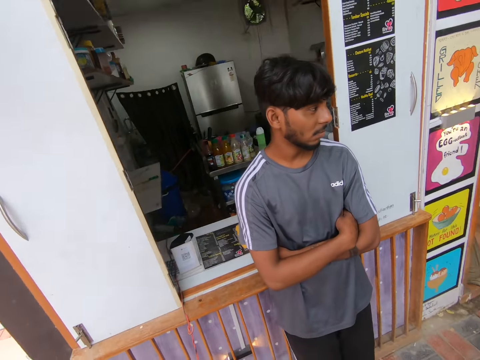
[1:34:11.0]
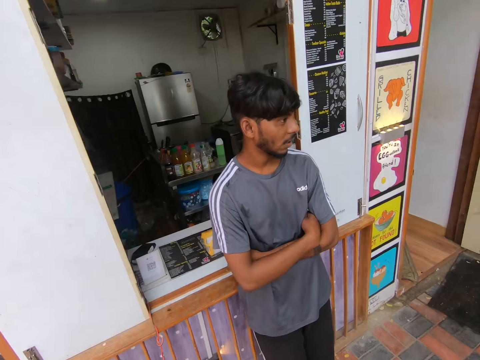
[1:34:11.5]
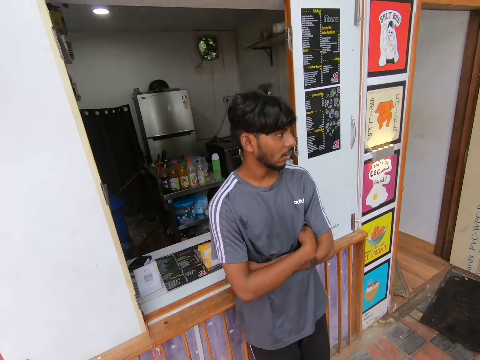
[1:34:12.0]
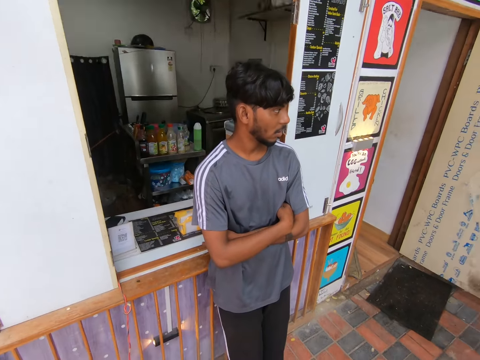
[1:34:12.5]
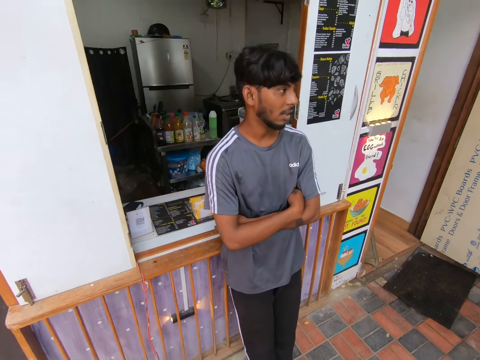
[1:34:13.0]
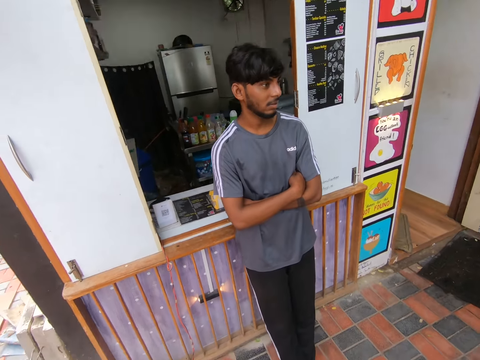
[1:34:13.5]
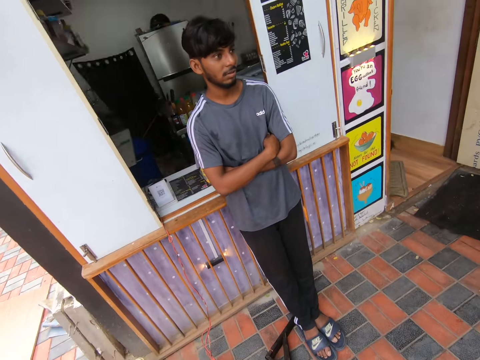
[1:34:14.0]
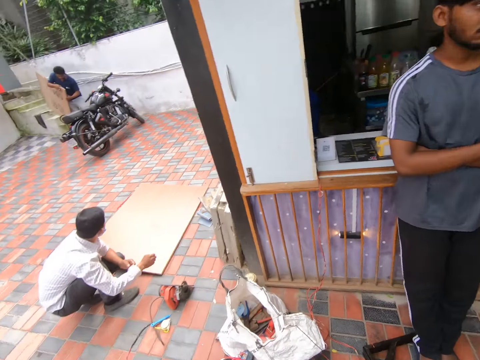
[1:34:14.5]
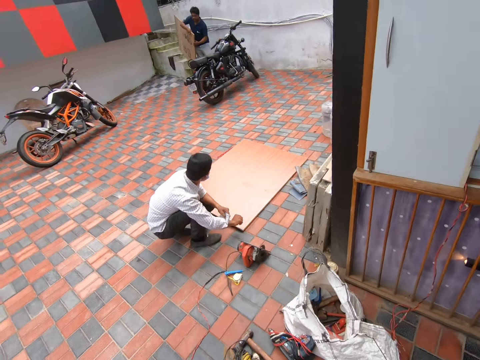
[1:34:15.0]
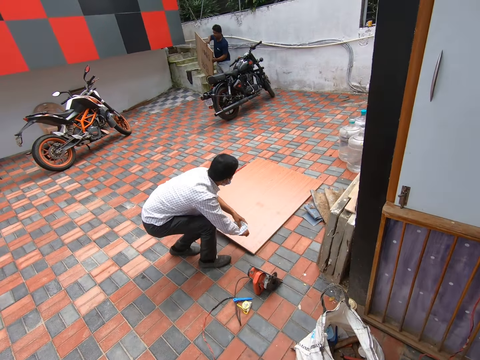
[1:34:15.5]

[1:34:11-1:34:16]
A man talks to the camera wearer. The camera wearer glances towards a co-worker and another co-worker. The first co-worker folds his right sleeve and walks away. The other co-worker carries a plywood and moves with the plywood.

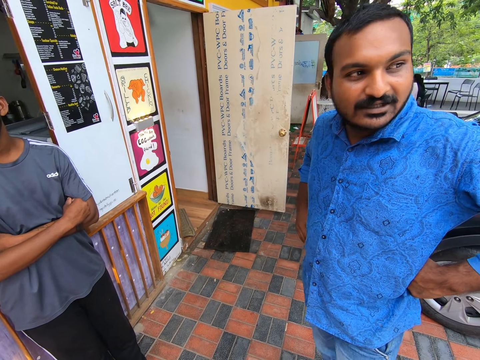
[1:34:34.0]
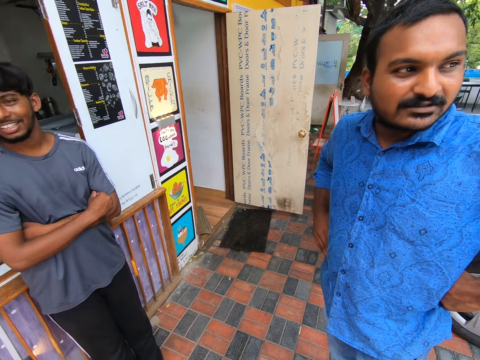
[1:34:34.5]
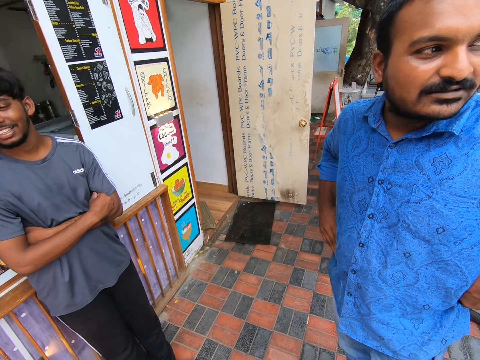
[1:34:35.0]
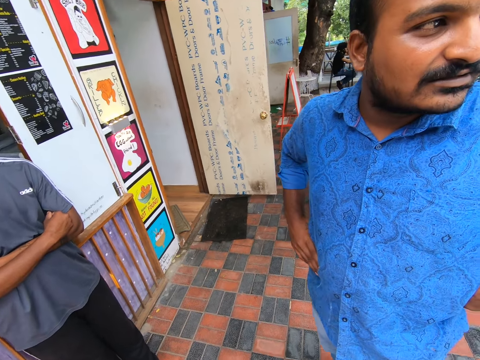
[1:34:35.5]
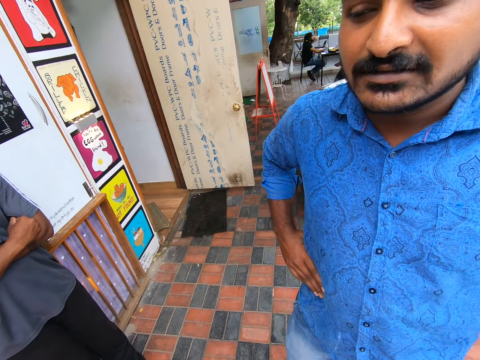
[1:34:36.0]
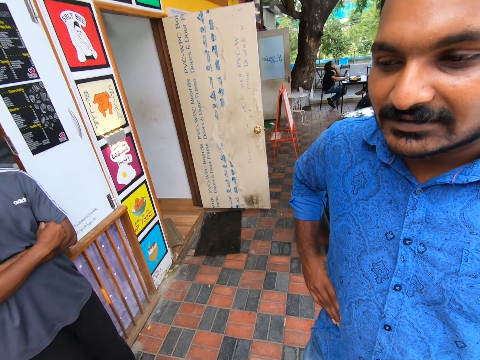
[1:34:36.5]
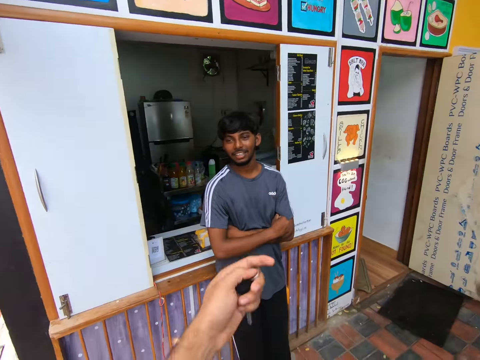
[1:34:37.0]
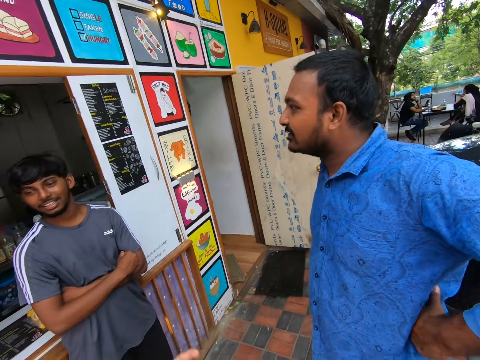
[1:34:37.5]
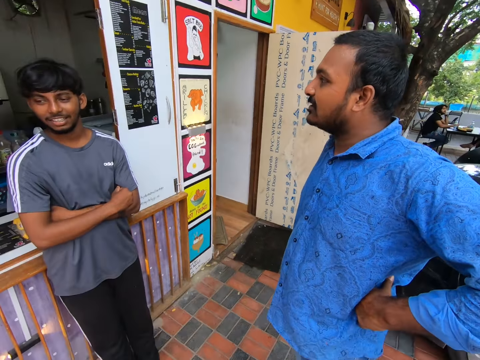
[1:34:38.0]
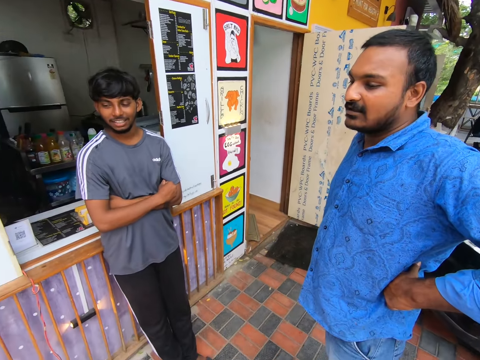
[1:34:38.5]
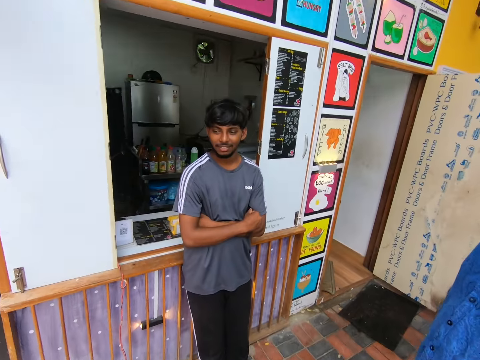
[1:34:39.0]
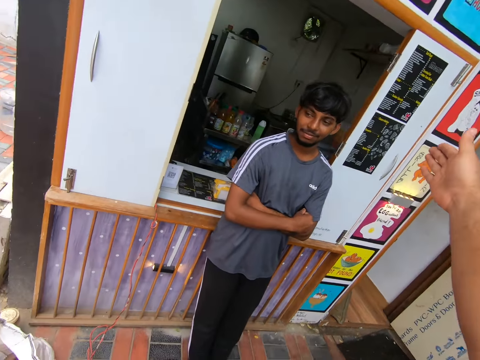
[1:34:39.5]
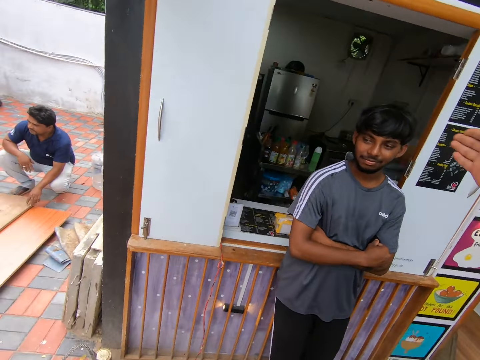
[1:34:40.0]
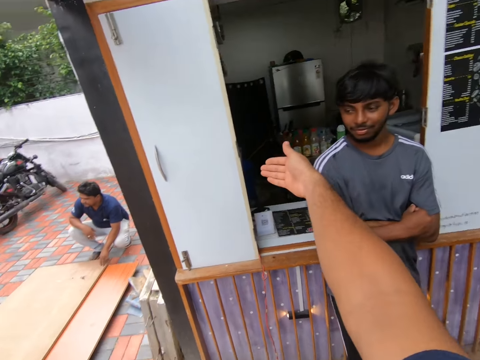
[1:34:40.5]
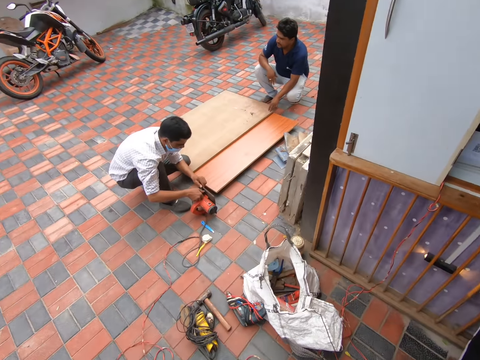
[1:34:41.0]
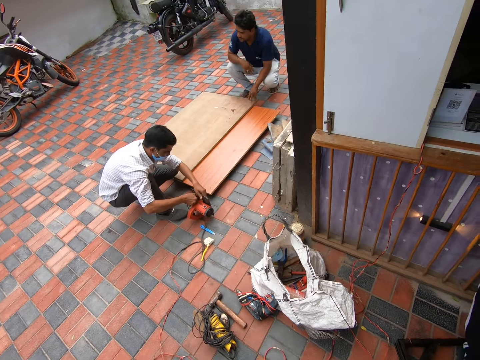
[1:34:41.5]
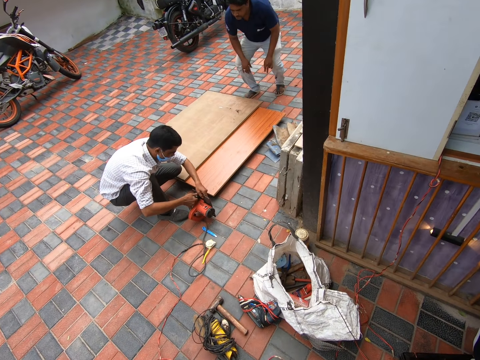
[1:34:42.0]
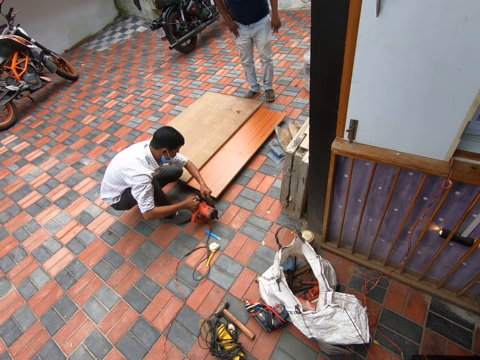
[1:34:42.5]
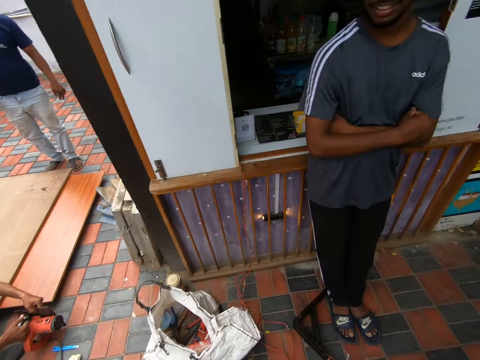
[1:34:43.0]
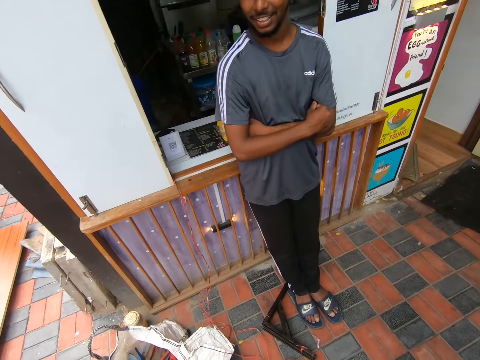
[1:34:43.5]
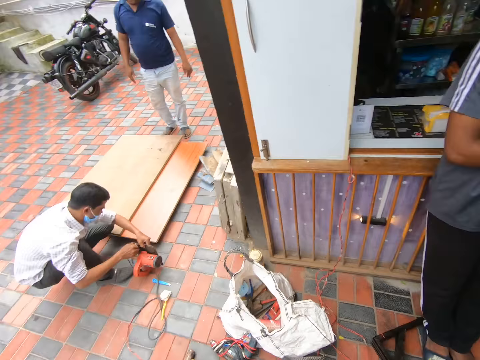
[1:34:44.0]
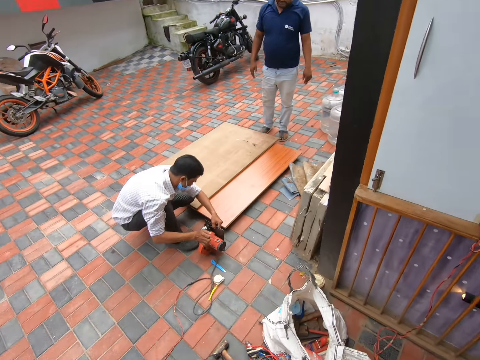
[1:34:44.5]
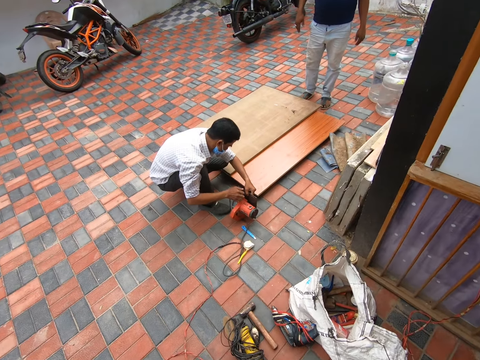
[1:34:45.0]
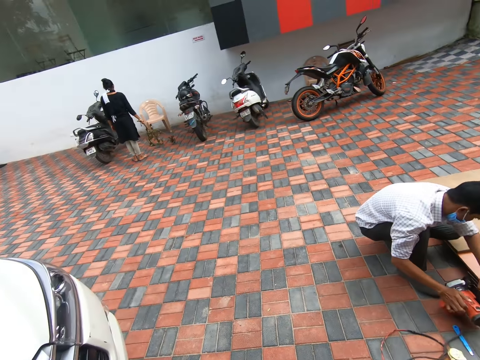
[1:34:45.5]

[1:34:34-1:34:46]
The camera wearer raises his hand and talks to a man. He makes a hand gesture. The man talks to the camera wearer. The camera wearer raises his right hand and talks to the man. A co-worker works on the circular saw. Another man stands up. The camera wearer glances around the compound. Another man fixes the device. A woman holds a stick.

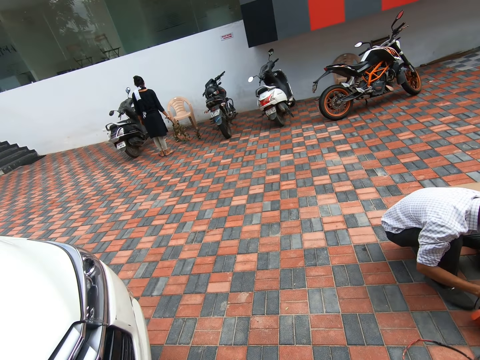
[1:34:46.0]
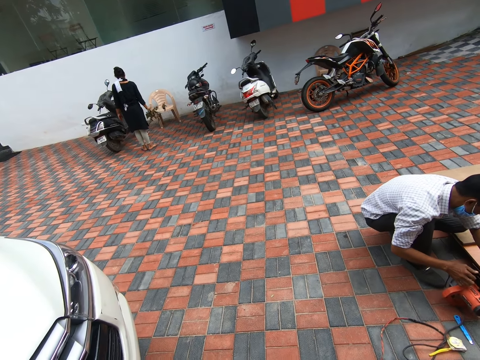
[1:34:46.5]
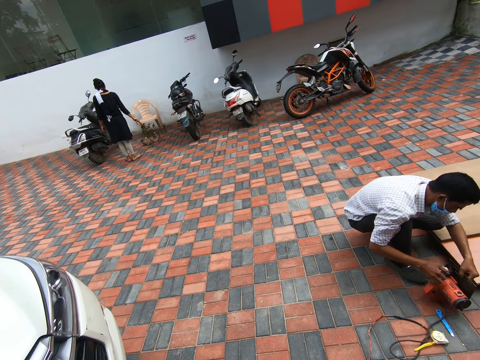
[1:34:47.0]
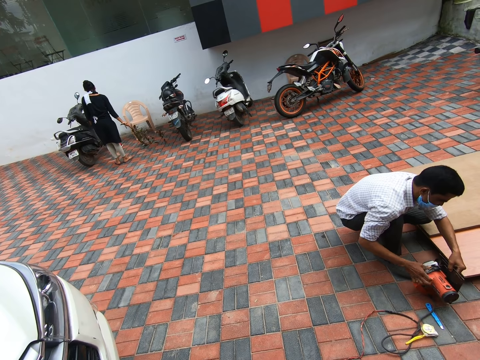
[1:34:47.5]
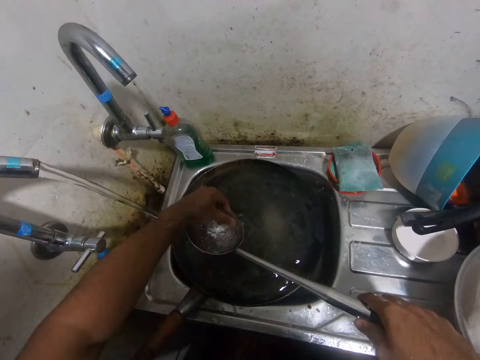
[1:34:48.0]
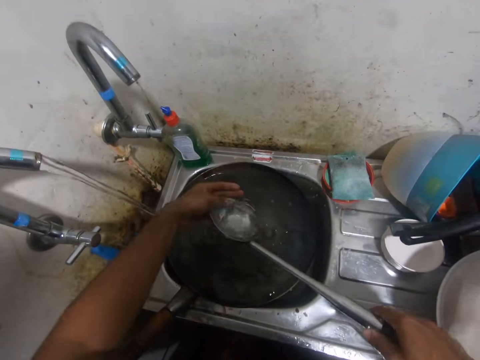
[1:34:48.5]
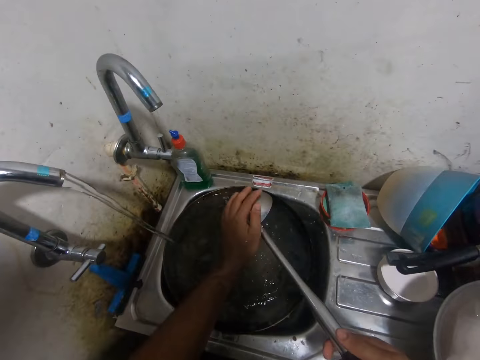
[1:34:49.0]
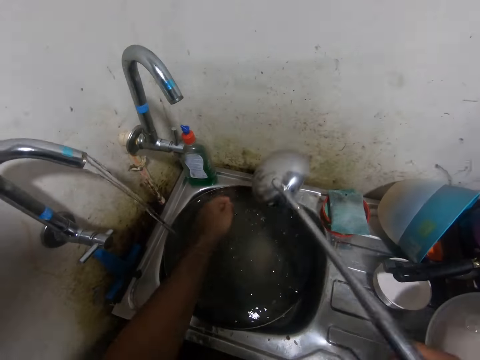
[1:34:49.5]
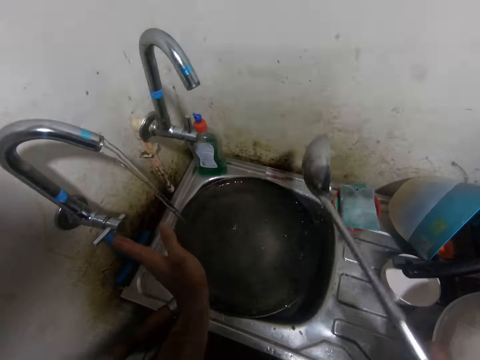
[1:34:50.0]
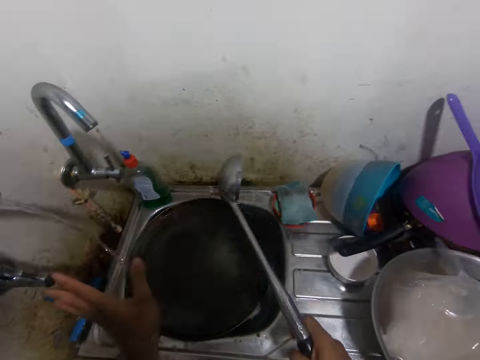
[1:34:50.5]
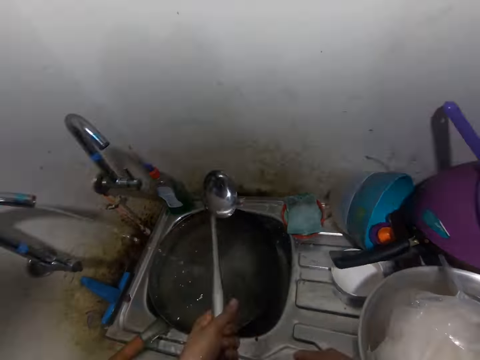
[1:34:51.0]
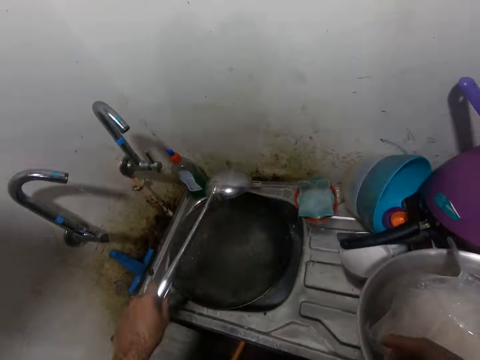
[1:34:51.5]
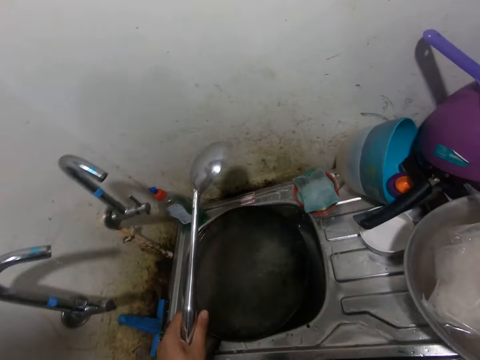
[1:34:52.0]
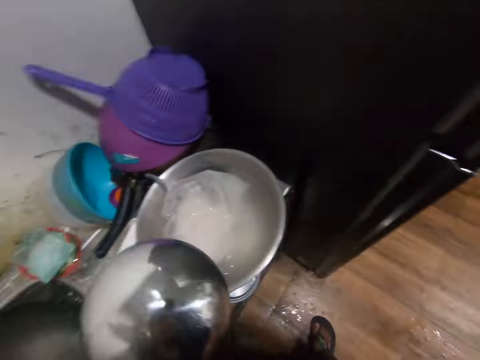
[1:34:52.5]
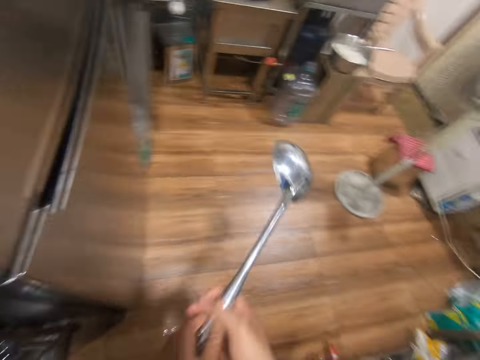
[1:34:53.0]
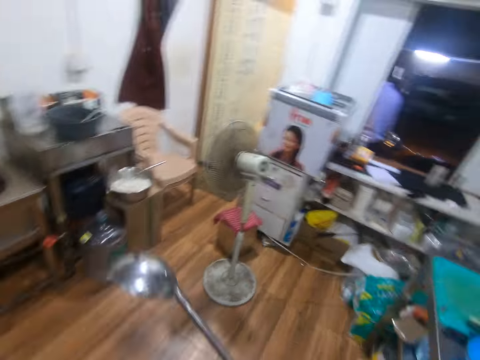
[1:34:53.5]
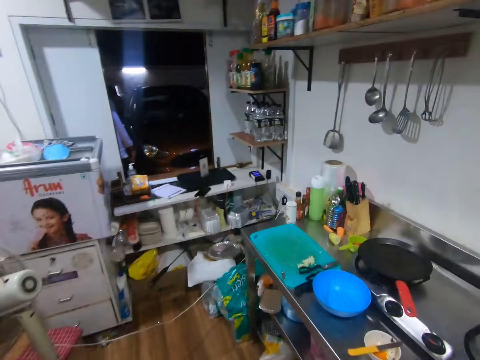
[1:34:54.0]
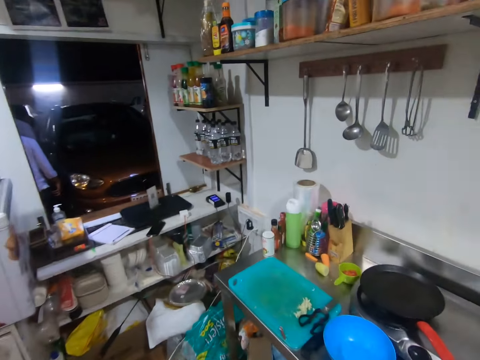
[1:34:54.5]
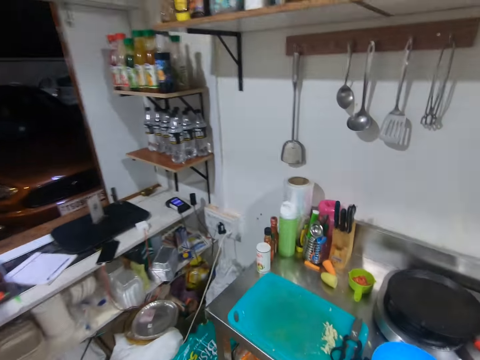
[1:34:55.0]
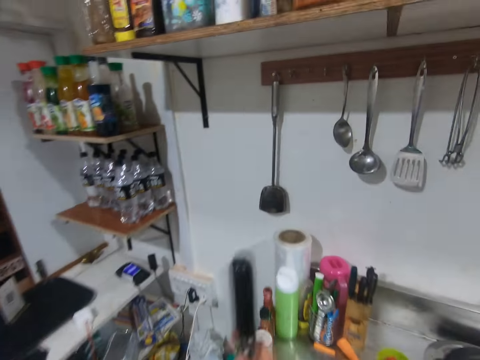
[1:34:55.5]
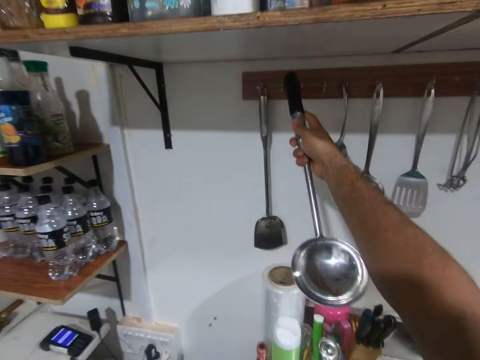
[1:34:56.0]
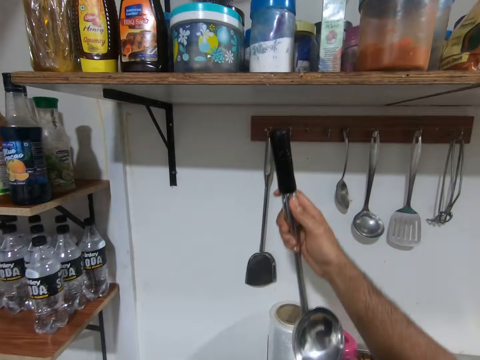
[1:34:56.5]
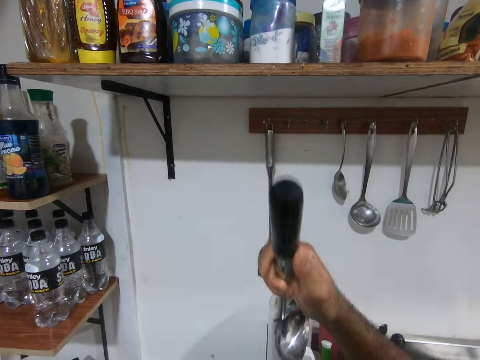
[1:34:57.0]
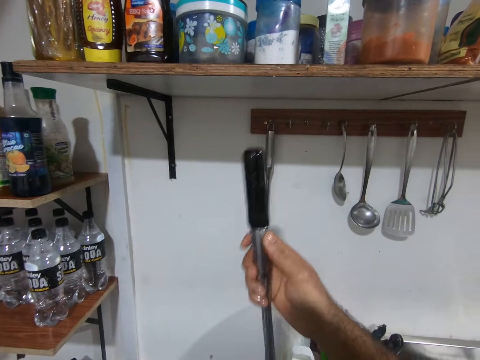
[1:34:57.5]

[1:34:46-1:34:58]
The woman swings the stick and moves from the bicycle. The camera wearer washes a cooking spoon under a tap in a washing basin in a kitchen. They close the water tap. They drain the cooking spoon. They shake the spoon. They walk towards a rack in the kitchen with the spoon. They lift the spoon up and check the spoon. They put the spoon close to the rack.
